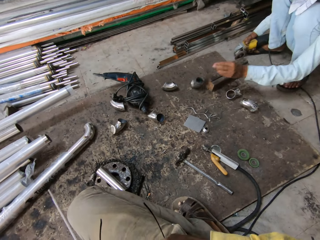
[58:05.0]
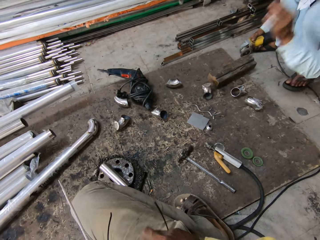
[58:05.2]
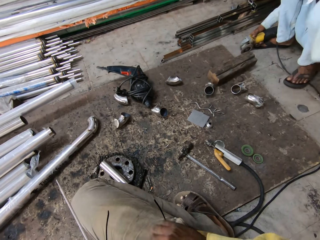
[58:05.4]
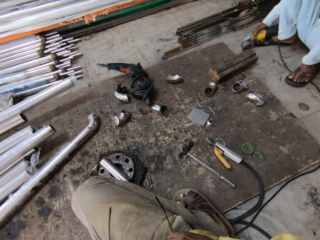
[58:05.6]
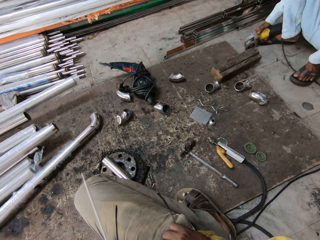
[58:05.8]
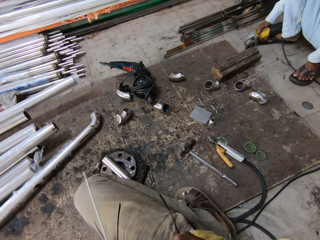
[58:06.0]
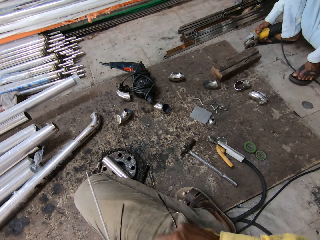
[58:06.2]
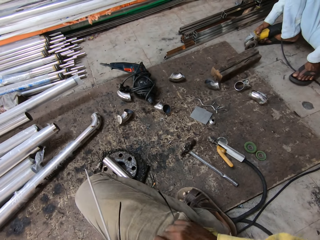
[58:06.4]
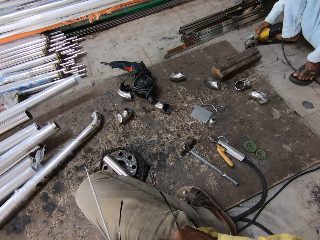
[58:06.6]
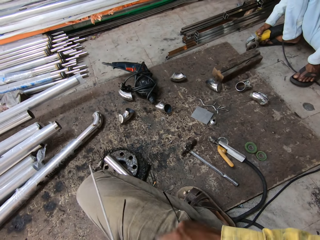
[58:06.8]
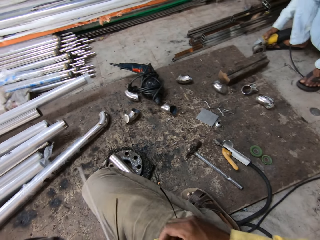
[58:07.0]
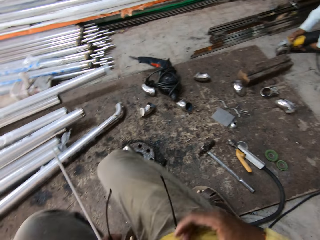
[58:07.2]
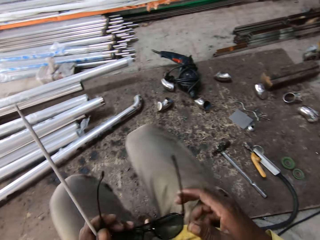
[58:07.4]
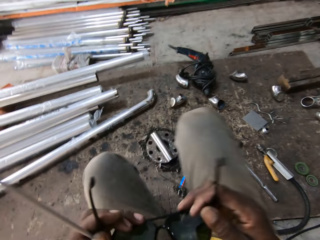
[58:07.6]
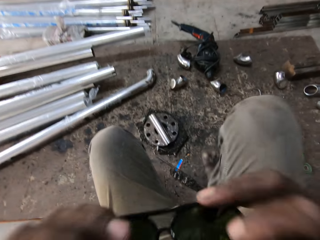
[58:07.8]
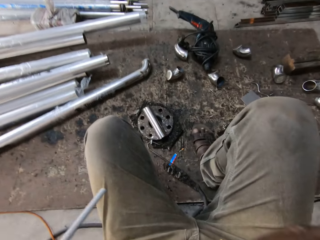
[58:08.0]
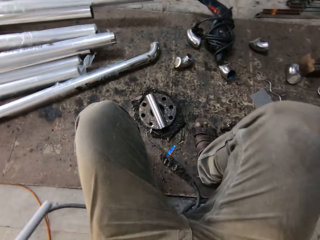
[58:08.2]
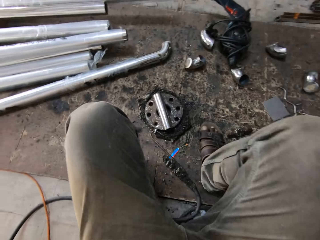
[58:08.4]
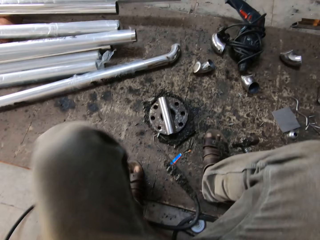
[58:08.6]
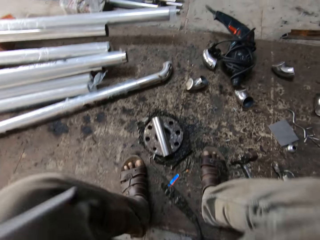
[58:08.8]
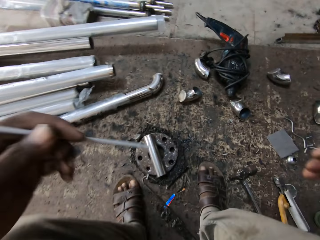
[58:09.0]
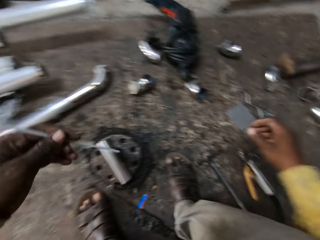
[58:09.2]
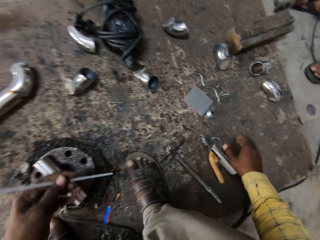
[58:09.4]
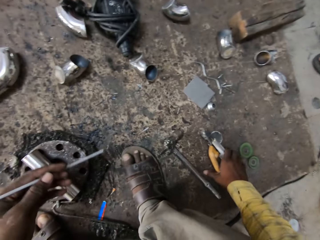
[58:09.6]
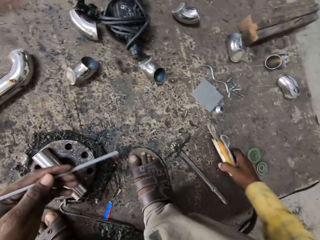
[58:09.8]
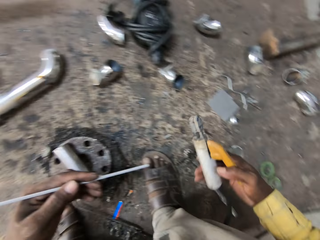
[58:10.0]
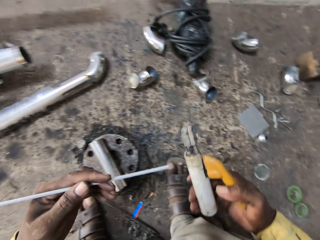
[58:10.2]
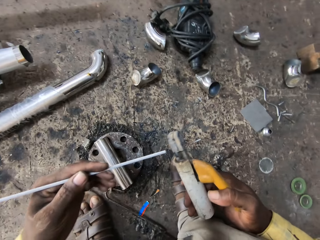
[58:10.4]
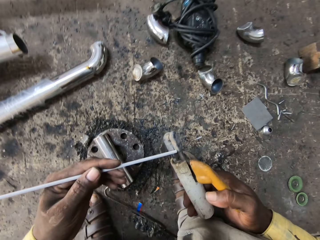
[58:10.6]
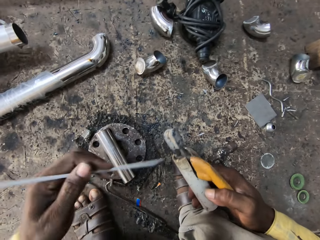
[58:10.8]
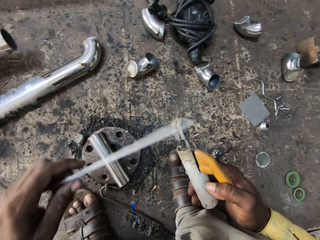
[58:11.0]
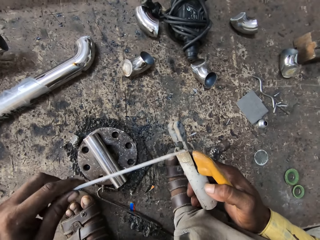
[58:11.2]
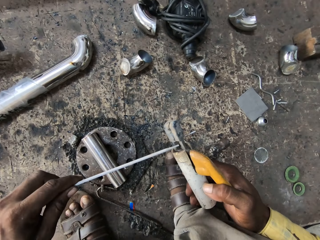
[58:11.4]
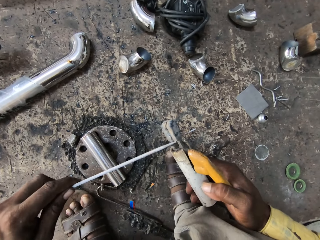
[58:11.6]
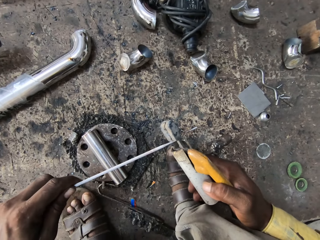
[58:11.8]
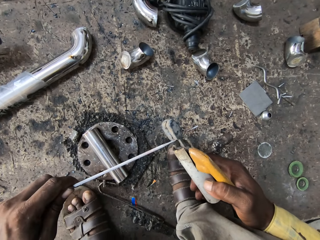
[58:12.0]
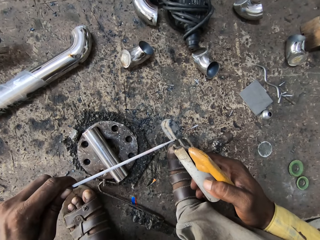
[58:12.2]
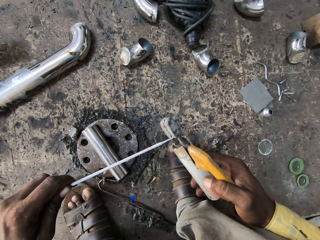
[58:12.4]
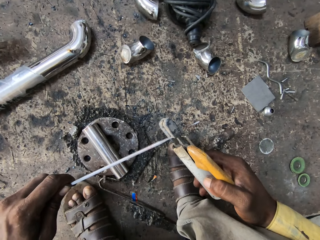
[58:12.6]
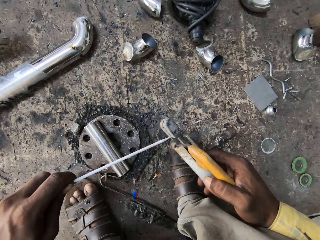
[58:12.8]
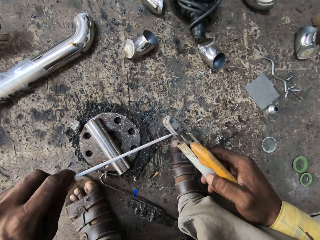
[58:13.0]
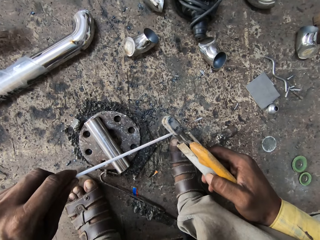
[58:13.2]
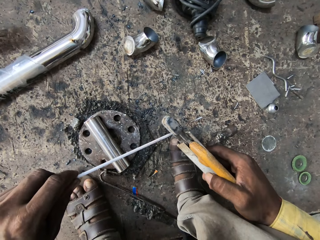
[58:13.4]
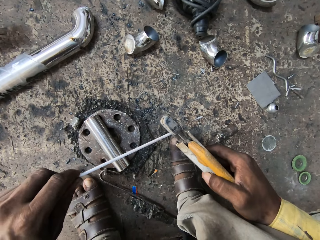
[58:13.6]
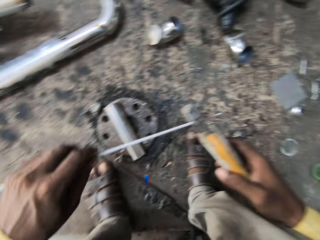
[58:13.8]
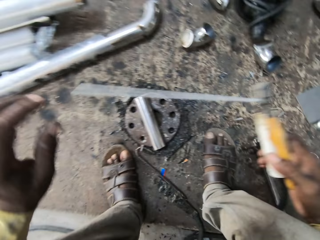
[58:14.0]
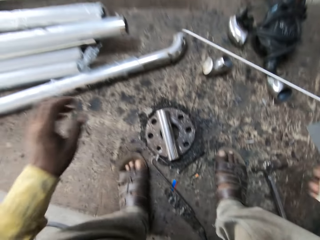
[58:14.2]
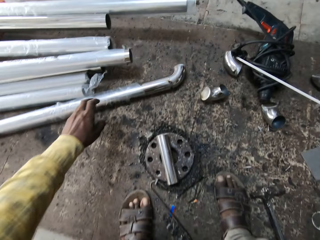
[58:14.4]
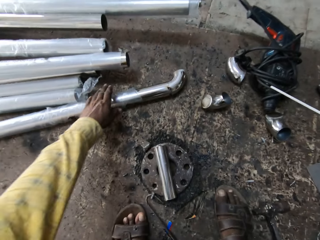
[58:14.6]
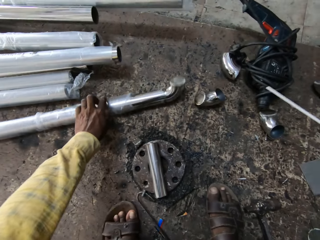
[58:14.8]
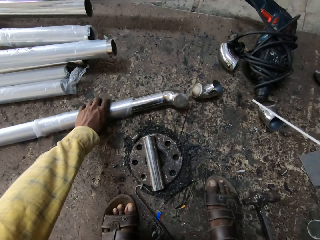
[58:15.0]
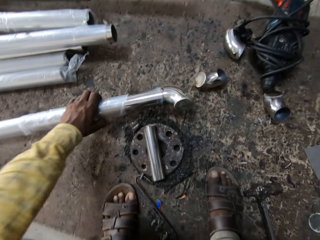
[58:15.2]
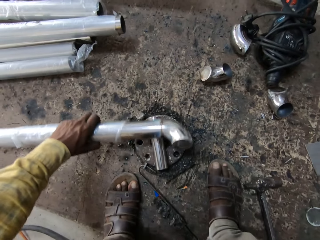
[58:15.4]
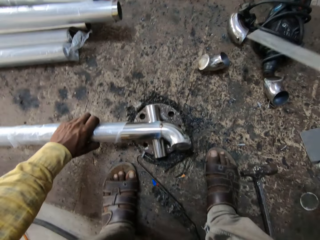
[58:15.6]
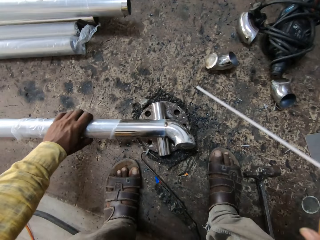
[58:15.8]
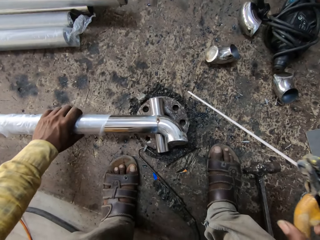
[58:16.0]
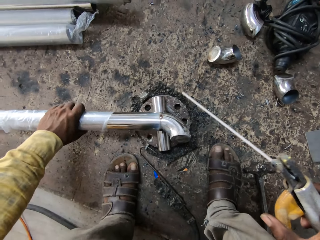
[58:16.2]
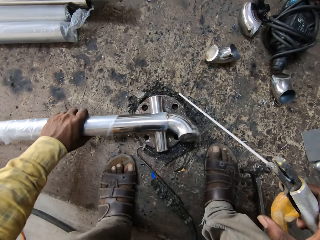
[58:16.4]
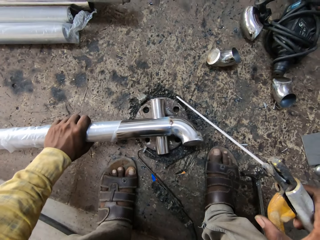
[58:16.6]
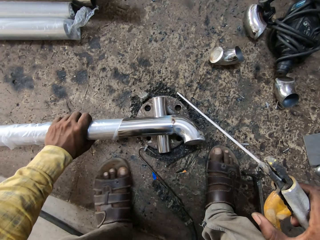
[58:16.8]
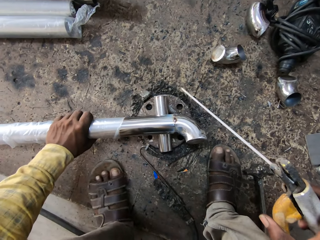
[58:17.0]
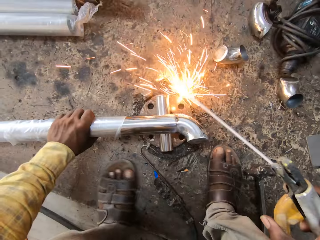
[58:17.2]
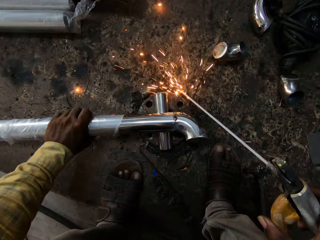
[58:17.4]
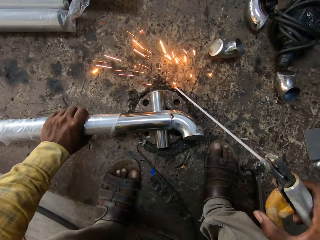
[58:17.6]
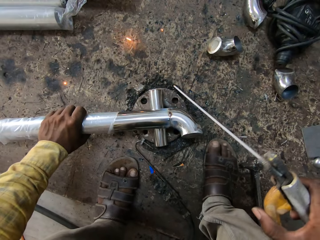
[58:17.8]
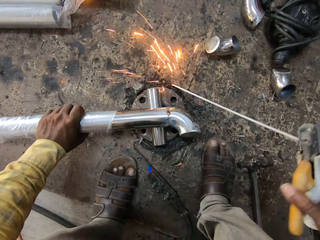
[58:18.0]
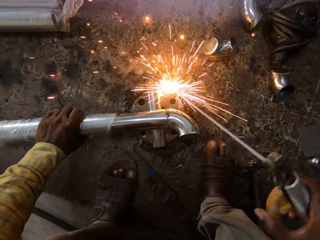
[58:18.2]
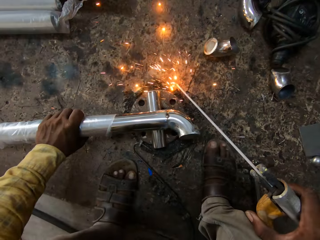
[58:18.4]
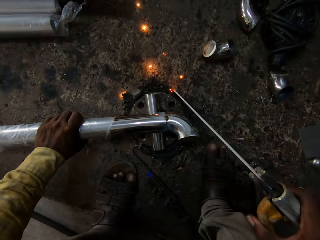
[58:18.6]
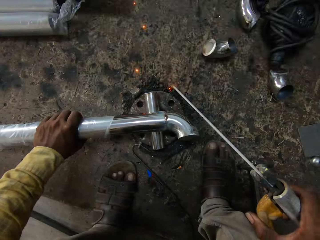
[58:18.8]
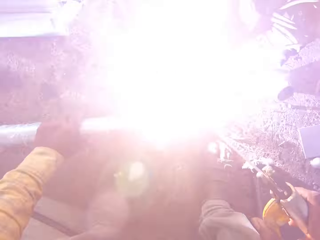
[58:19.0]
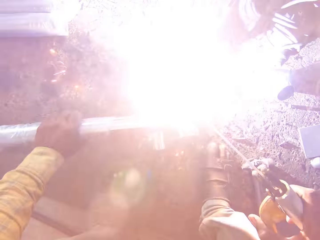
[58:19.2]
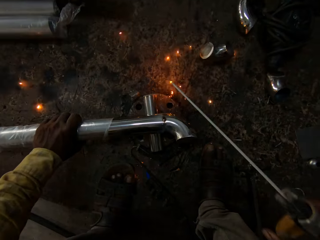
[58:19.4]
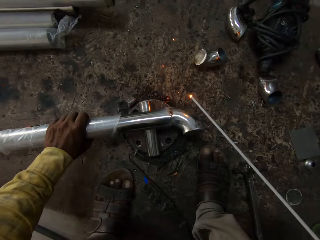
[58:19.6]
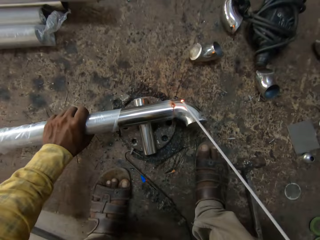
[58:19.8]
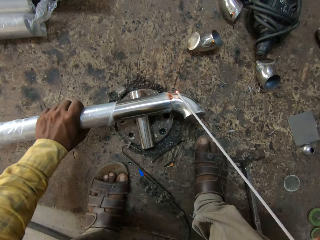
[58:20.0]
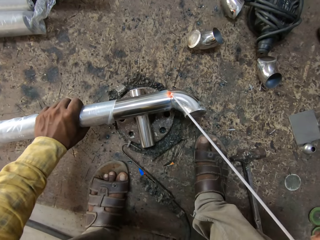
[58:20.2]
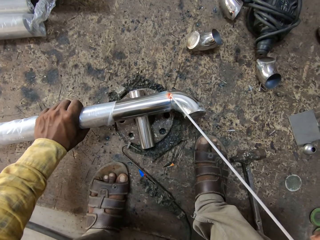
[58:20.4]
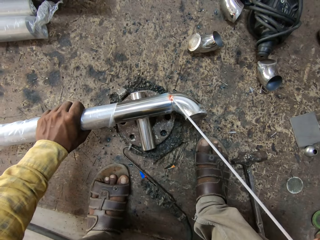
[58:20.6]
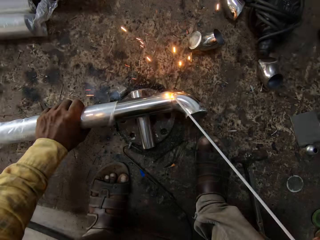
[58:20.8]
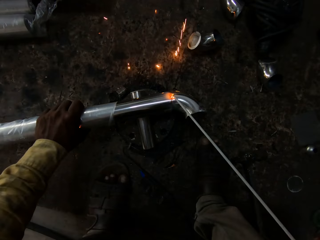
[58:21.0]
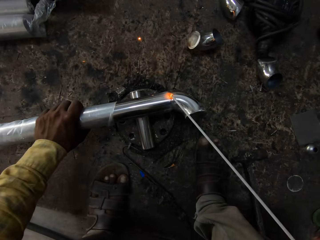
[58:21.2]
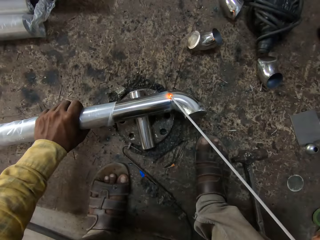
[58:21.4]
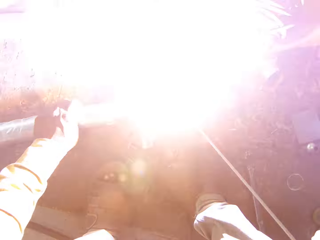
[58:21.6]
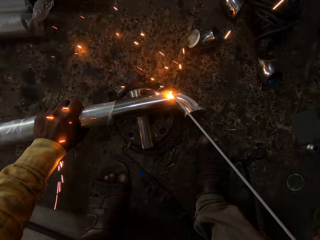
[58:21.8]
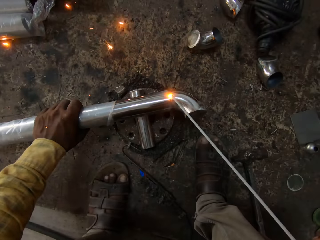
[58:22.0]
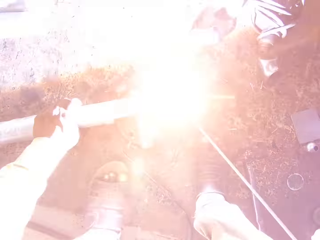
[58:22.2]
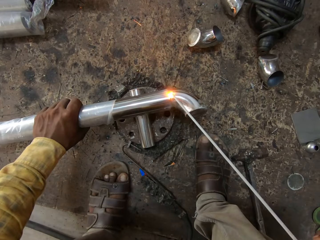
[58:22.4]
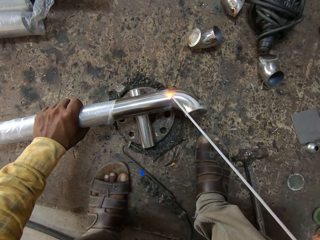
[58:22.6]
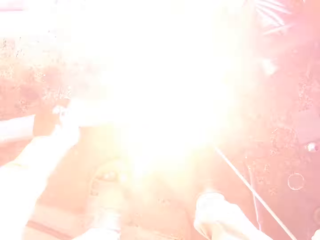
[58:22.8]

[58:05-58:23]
The camera wearer wipes glasses with a shirt. They wear the glasses. They pick the welding machine from the floor. They fix the metal rod on the welding machine. They pick the rod from the ground. They weld on the metal rods on the floor.

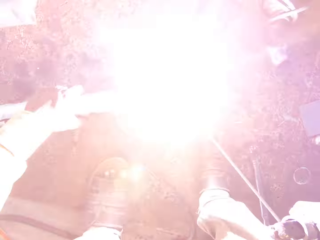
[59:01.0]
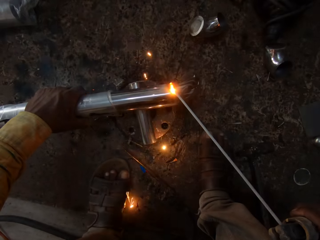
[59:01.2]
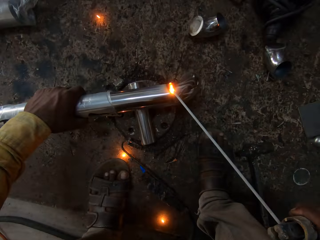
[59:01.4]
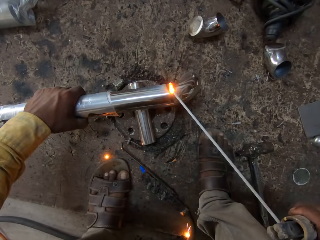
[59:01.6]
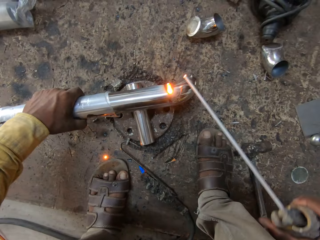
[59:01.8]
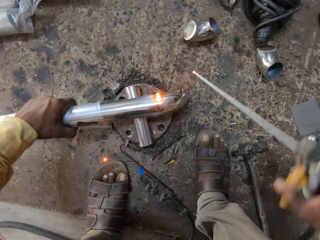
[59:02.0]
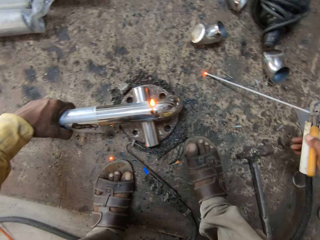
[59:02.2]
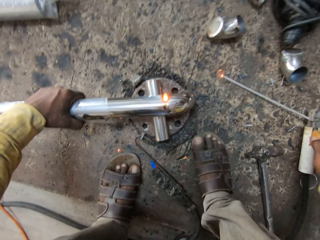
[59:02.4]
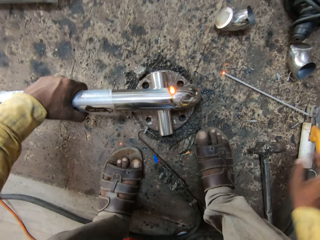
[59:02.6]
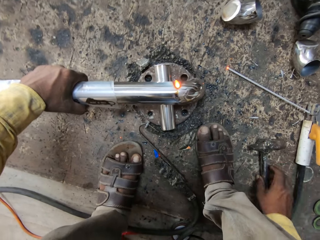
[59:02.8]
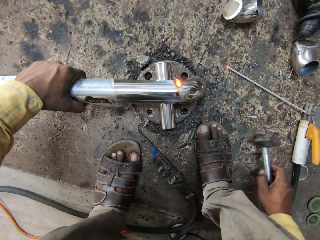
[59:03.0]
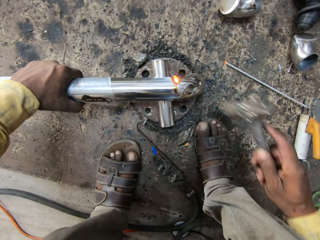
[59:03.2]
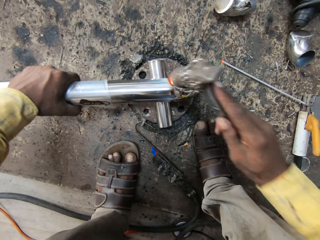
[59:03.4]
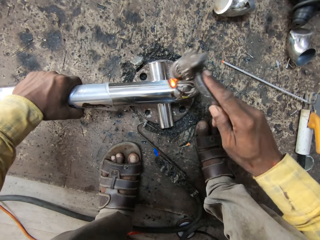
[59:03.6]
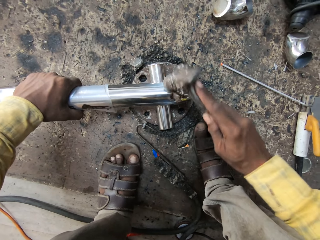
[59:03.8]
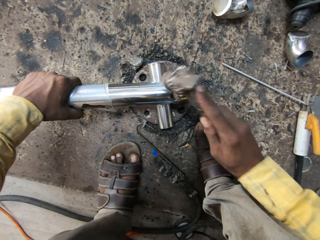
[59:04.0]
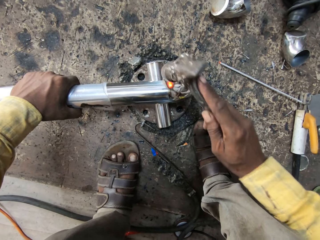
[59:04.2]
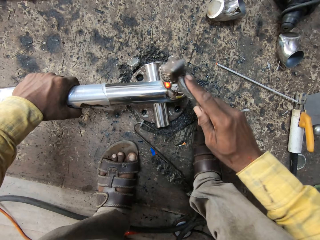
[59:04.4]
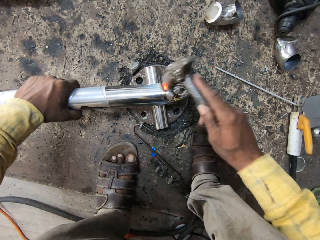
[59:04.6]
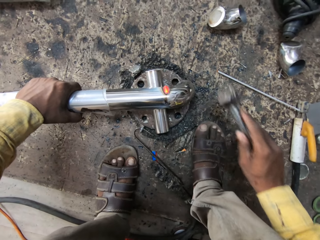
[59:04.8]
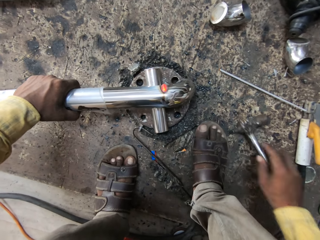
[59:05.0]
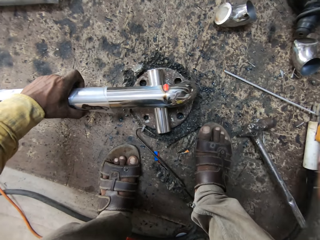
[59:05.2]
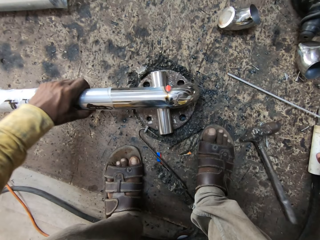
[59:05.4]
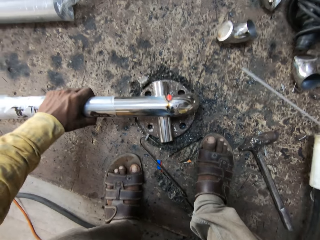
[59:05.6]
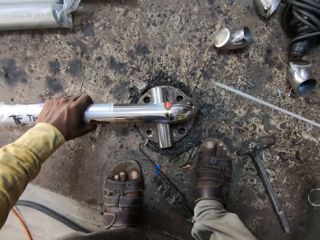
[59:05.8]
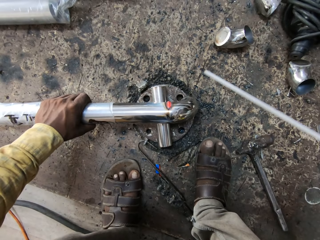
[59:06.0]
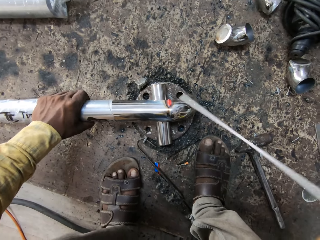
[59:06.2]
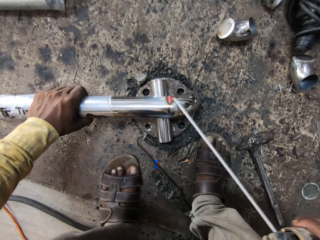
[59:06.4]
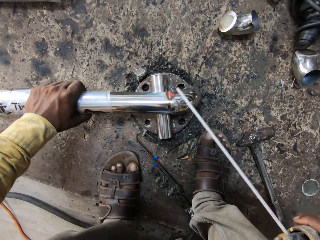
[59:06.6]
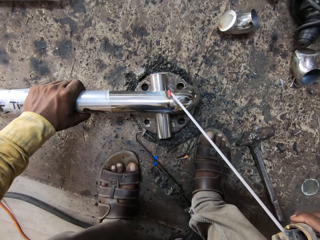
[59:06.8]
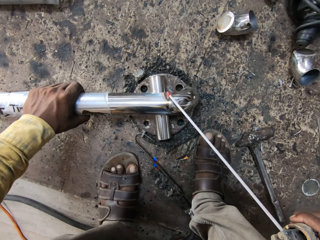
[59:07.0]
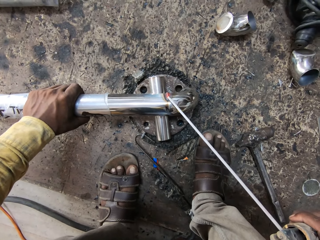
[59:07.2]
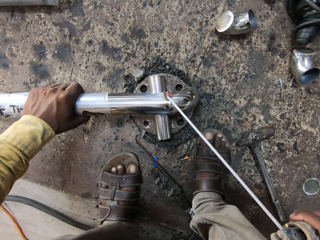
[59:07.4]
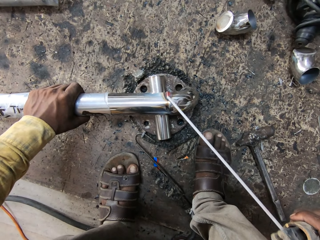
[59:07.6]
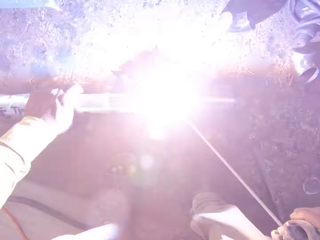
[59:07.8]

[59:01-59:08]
The camera wearer puts the electrode down. They pick a hammer. They hit the iron rod with the hammer. They put the hammer down. They pick the electrode. They burn the metal with the electrode.
